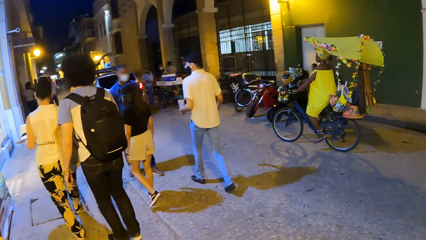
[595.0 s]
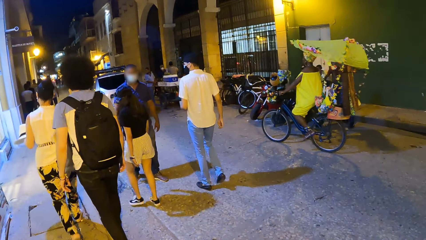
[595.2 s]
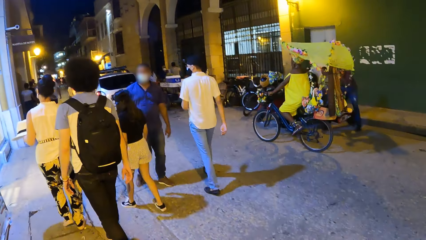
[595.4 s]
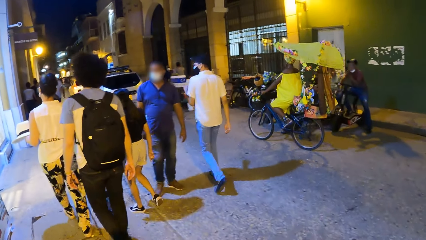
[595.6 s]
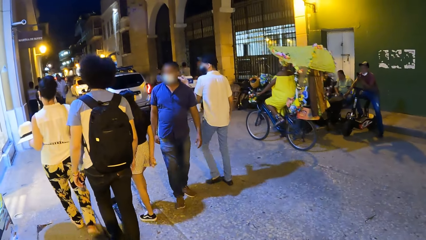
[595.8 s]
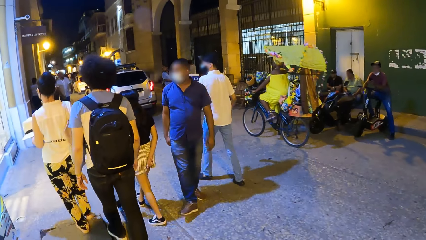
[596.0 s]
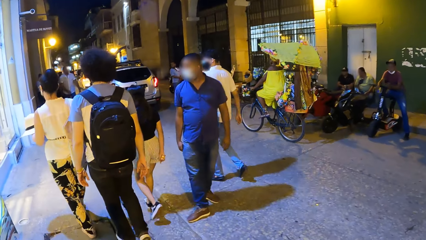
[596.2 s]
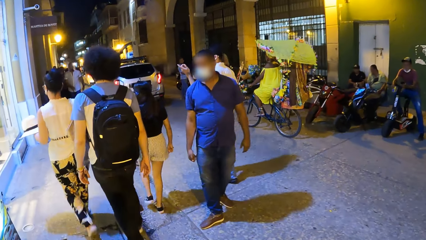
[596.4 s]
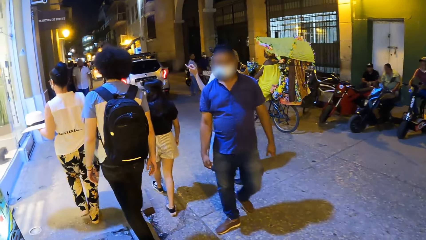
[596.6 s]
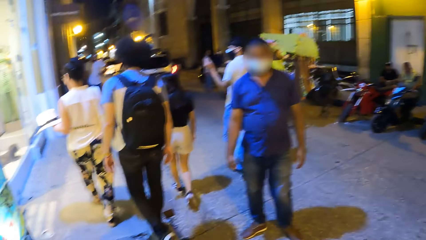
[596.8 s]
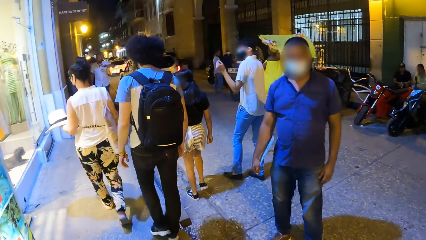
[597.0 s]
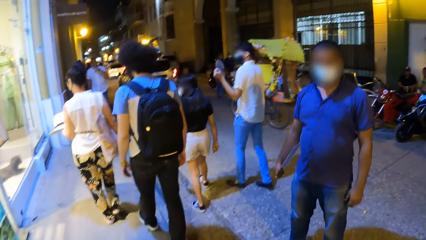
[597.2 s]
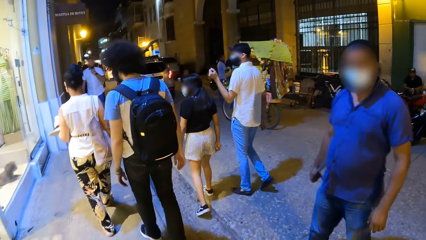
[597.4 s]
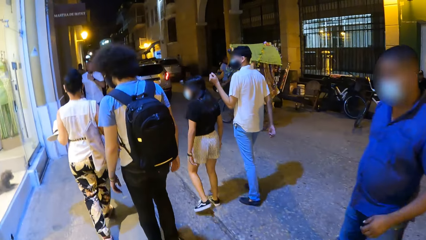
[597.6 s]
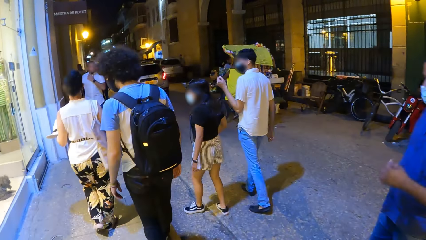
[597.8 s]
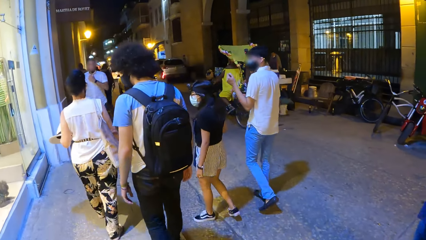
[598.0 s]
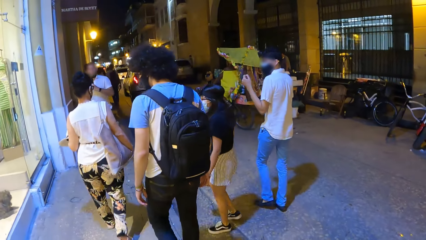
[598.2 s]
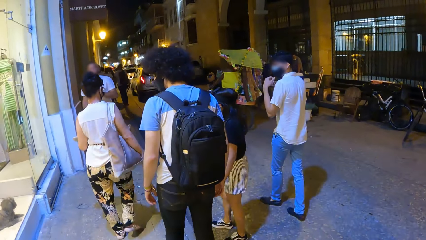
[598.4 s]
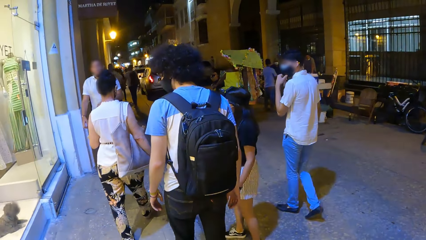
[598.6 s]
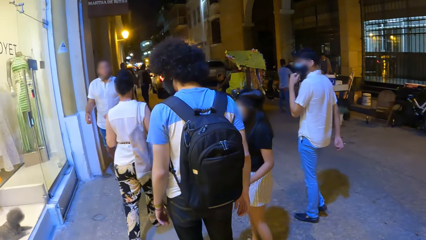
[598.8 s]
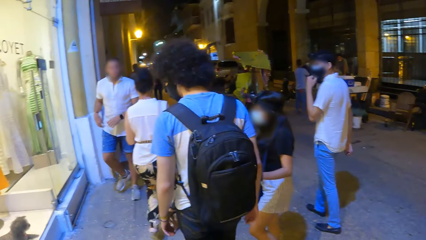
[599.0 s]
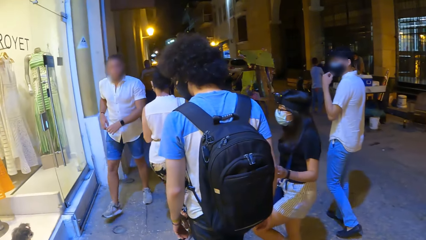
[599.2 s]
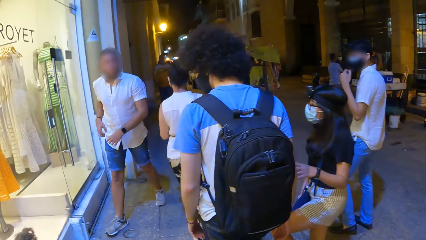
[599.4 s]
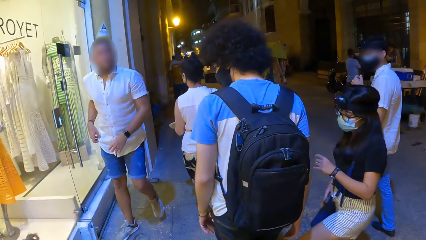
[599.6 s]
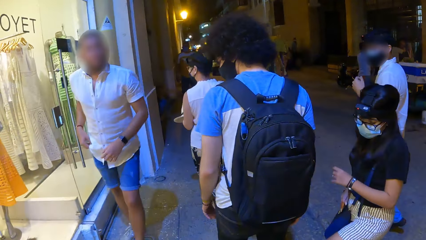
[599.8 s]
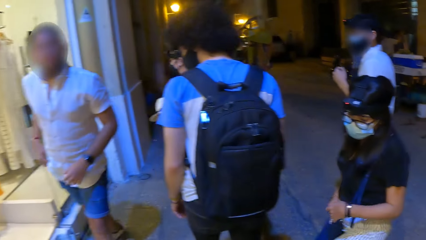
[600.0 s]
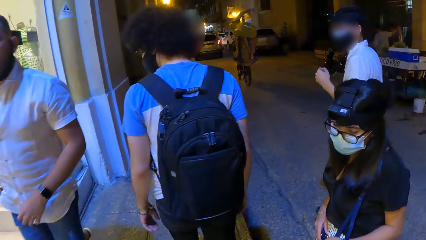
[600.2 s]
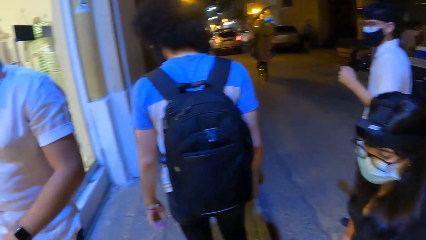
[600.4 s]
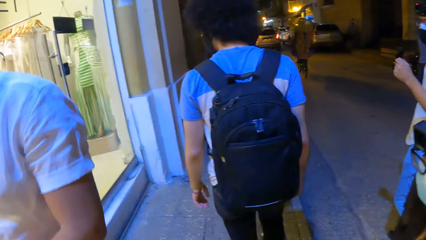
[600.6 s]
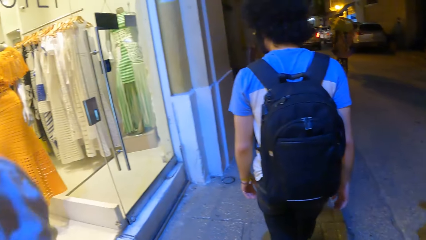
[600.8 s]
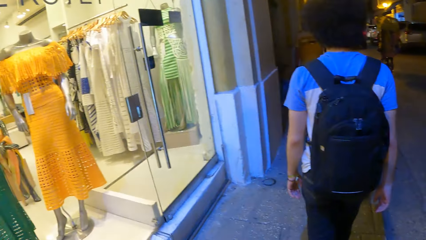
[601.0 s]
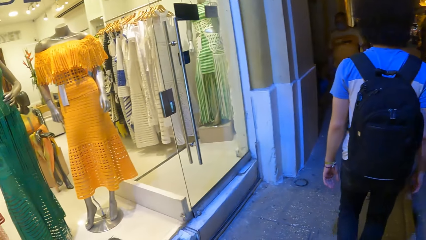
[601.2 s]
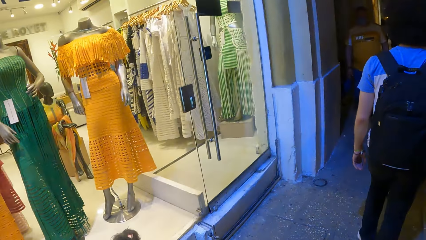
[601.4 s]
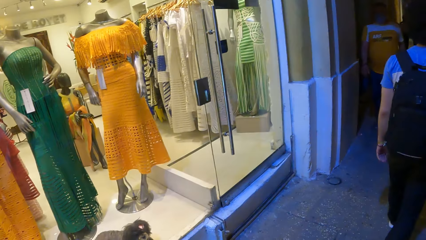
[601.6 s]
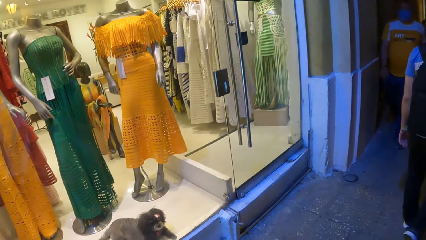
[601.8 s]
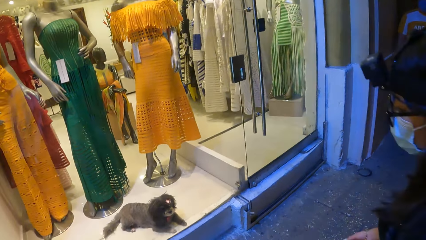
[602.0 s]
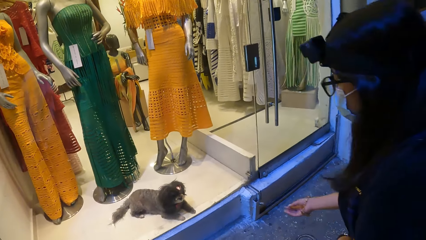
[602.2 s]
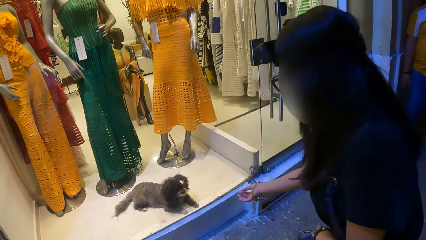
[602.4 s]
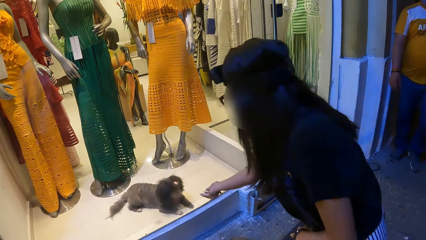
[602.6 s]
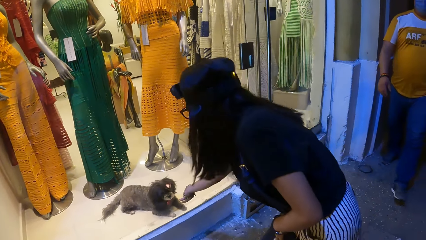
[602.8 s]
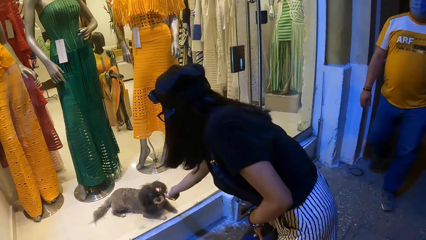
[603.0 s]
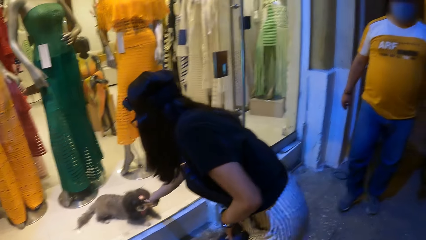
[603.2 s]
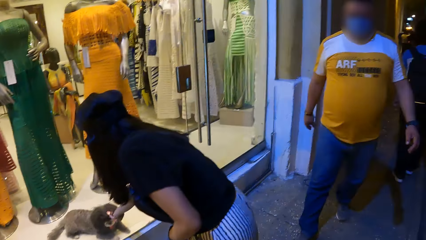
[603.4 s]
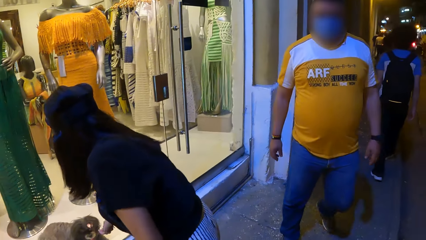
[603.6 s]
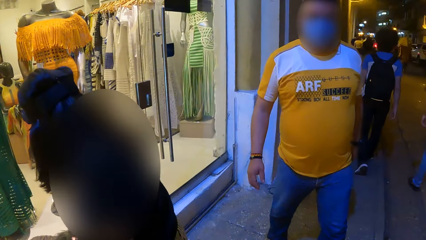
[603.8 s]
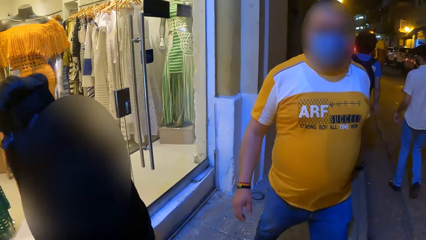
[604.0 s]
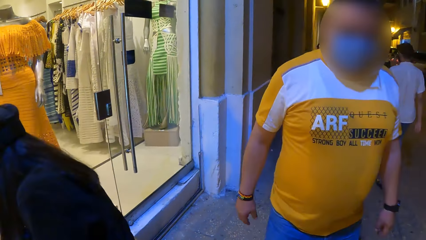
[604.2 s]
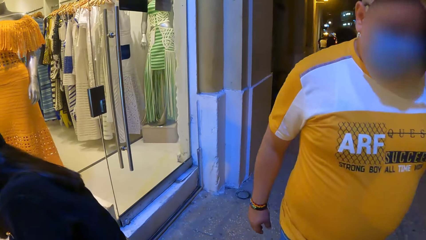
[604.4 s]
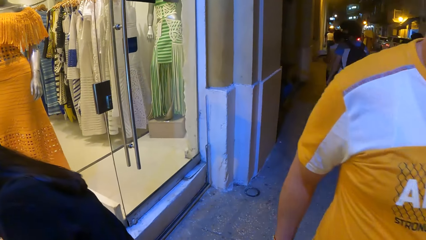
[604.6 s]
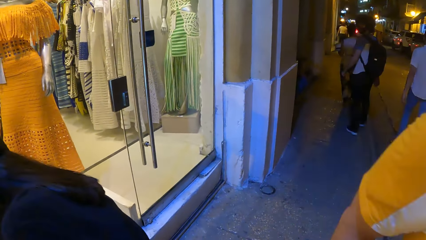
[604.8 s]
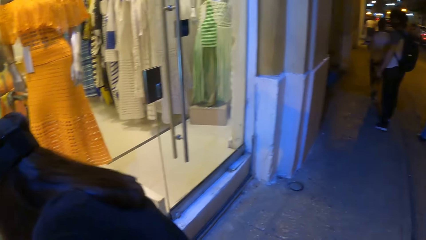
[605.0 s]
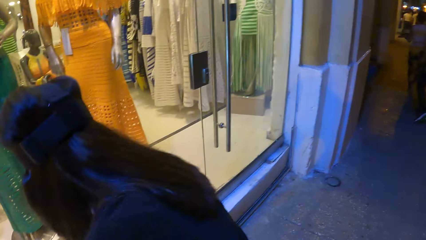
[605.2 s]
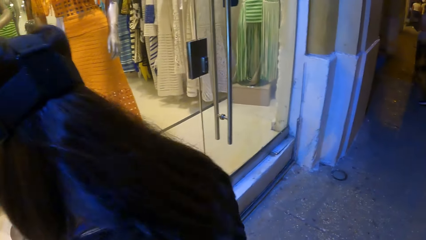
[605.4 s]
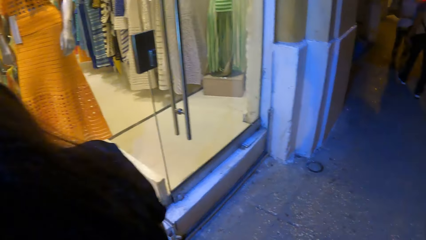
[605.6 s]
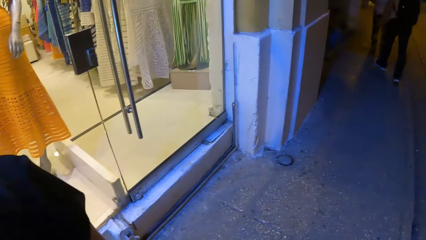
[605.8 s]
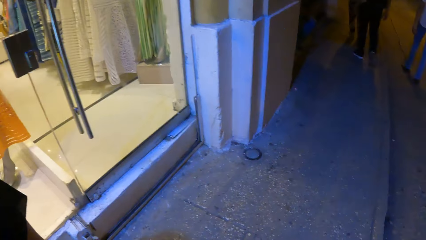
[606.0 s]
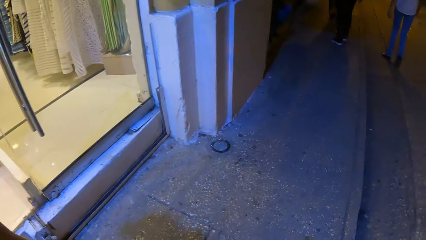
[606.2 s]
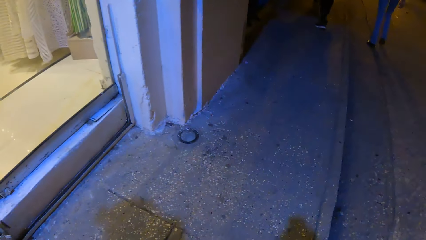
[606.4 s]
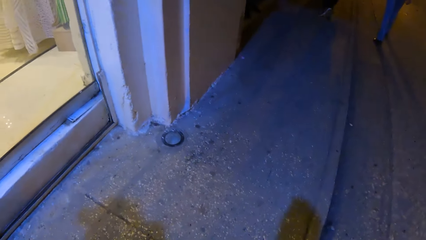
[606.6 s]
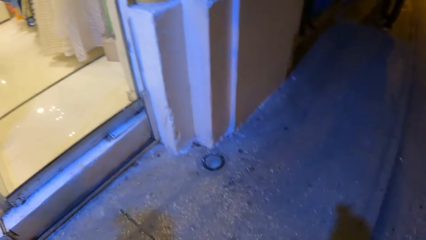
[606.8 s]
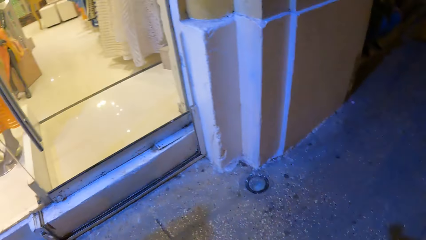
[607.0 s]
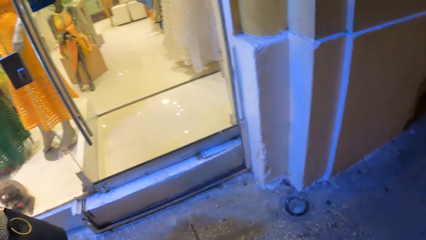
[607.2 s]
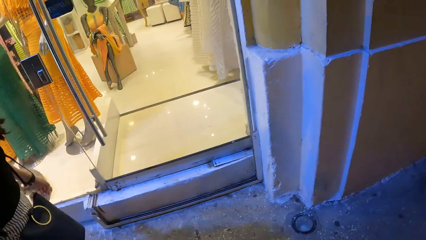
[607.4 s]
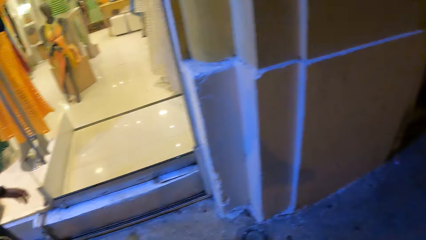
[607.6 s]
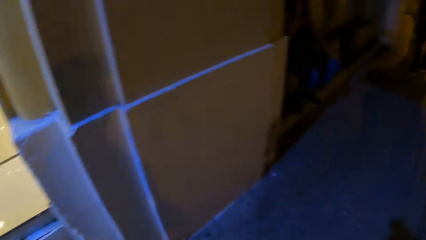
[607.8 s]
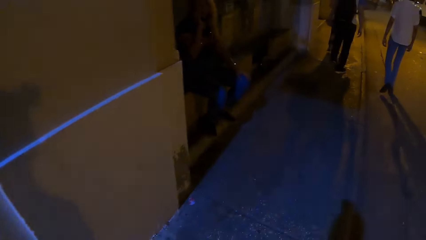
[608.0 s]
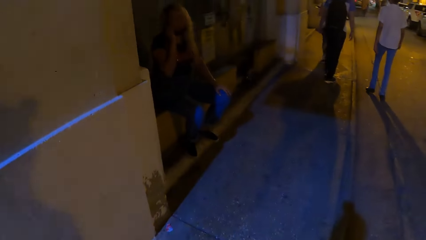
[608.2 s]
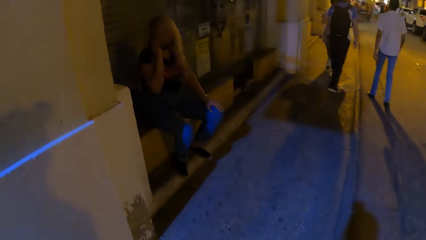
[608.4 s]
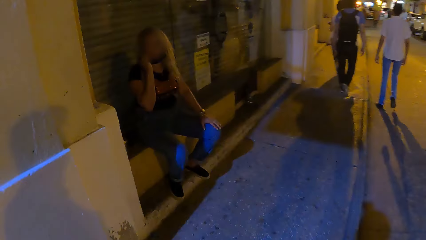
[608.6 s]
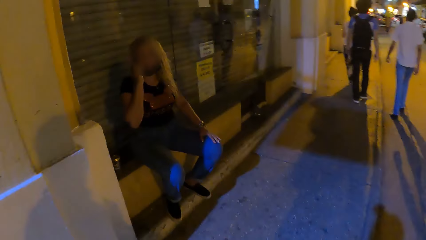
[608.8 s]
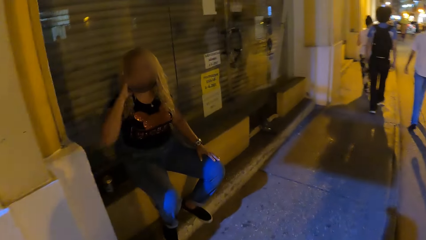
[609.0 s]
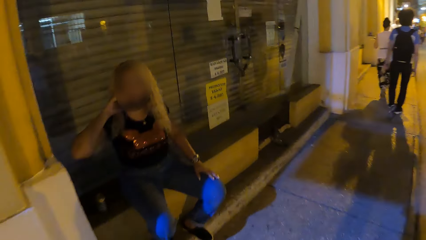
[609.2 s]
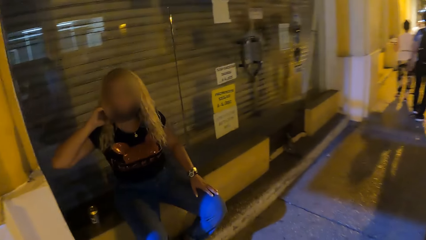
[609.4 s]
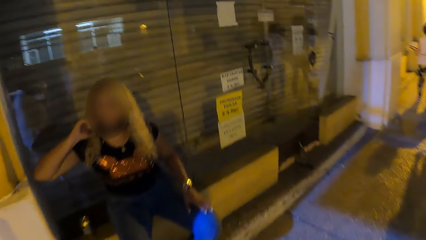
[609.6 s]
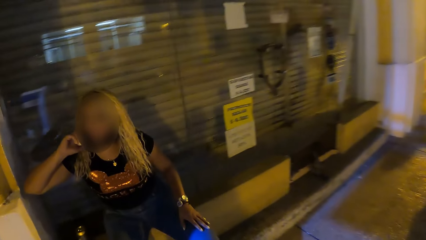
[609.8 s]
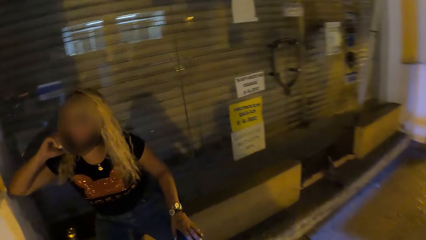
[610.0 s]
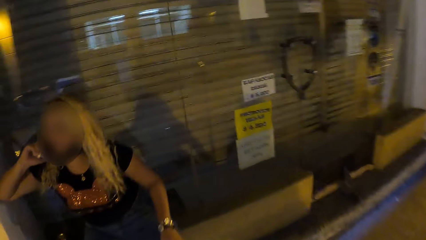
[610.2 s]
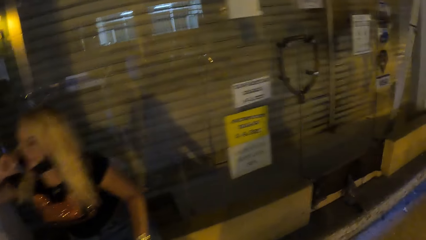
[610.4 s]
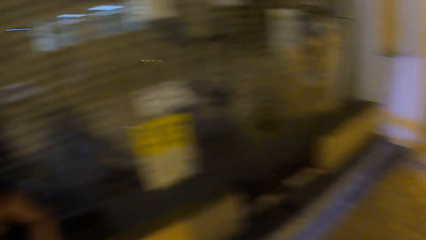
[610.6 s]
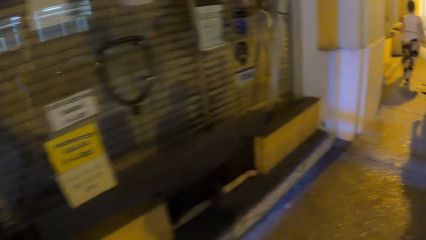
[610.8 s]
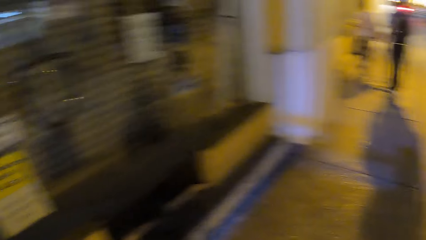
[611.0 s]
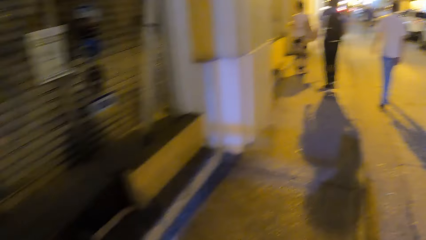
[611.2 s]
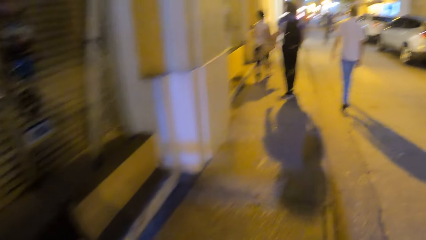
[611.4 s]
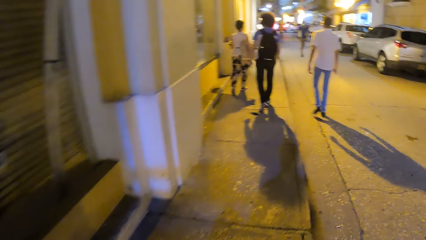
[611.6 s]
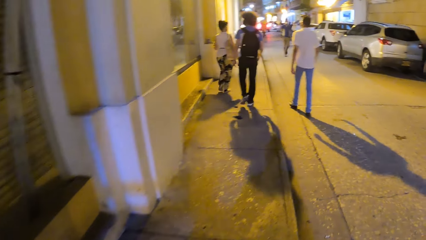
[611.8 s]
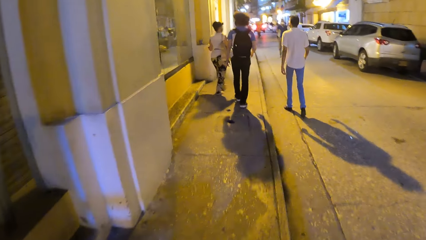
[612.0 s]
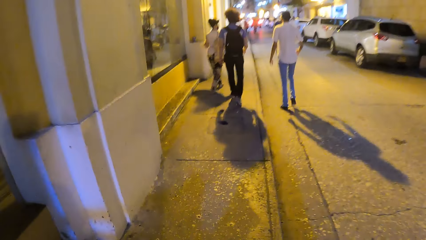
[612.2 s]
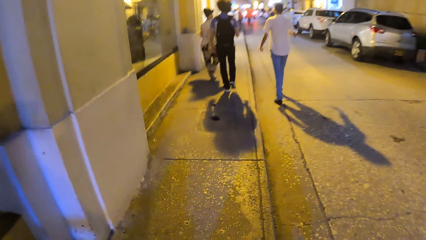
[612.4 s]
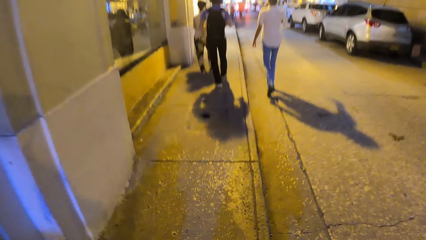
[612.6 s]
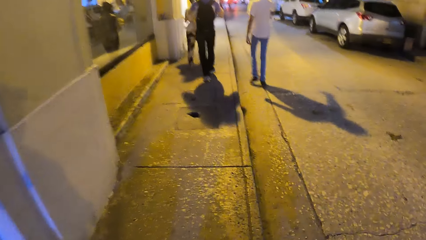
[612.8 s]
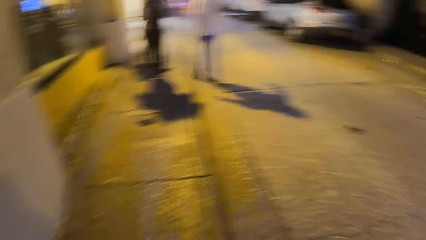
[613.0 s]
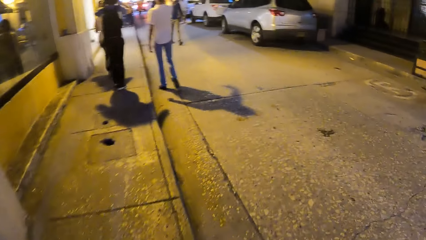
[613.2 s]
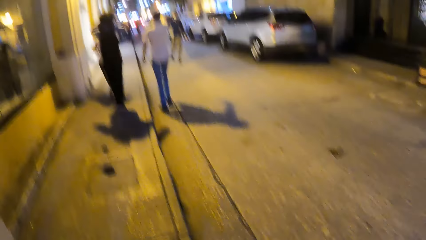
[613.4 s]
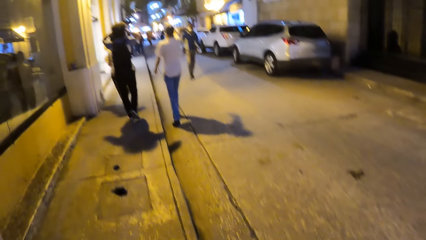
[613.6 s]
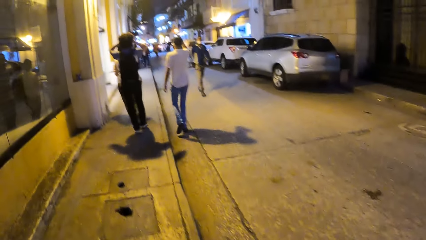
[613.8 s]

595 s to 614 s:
The camera wearer looks across the window. A lady touches the dog. The camera wearer walks along the street. They look around the street.
